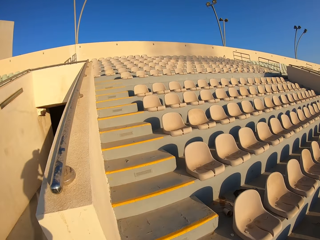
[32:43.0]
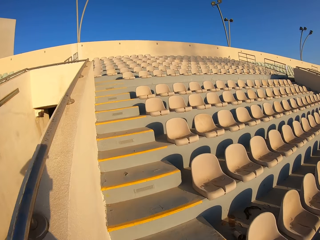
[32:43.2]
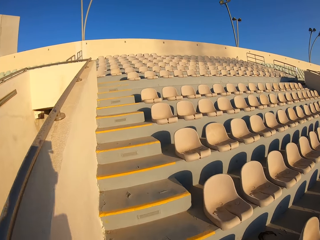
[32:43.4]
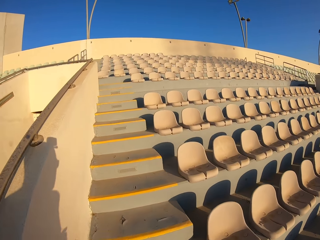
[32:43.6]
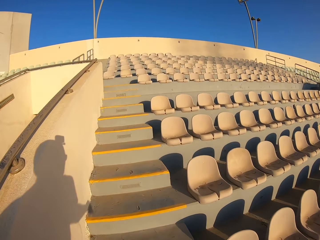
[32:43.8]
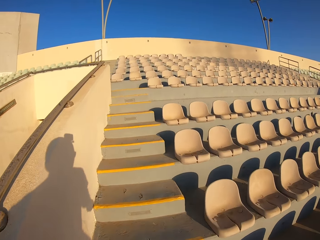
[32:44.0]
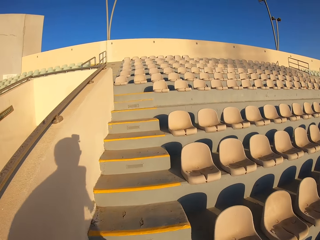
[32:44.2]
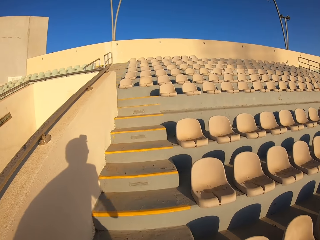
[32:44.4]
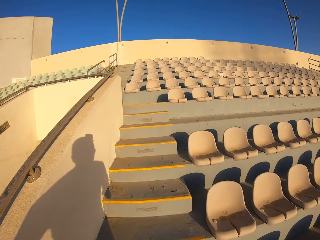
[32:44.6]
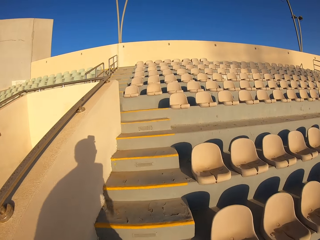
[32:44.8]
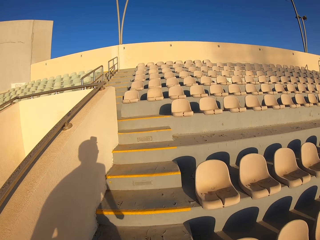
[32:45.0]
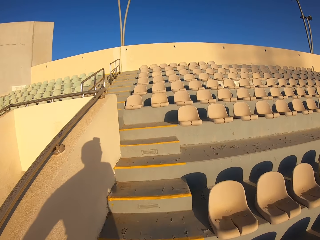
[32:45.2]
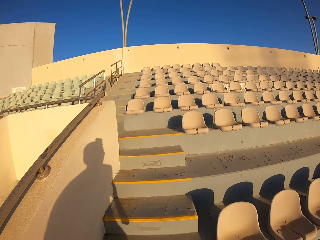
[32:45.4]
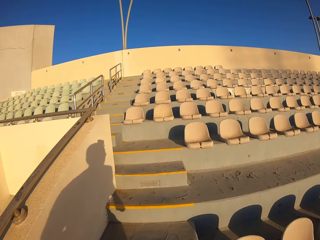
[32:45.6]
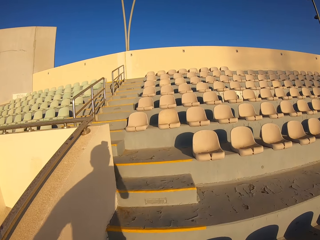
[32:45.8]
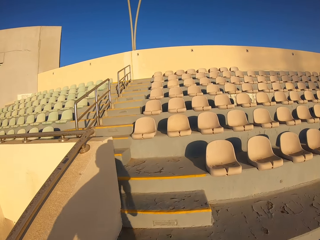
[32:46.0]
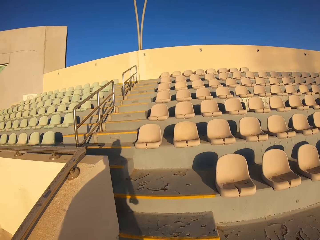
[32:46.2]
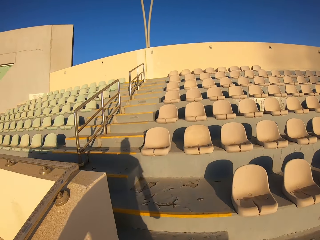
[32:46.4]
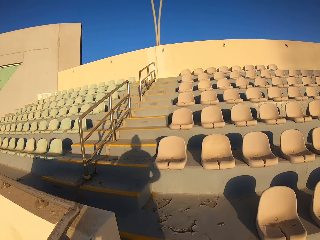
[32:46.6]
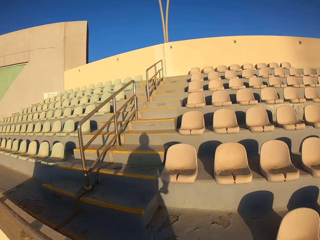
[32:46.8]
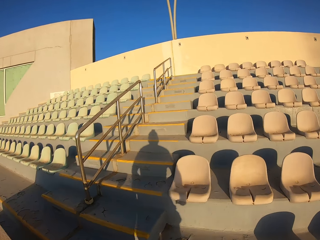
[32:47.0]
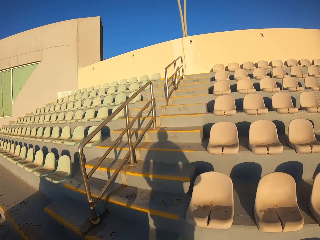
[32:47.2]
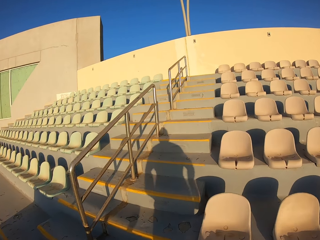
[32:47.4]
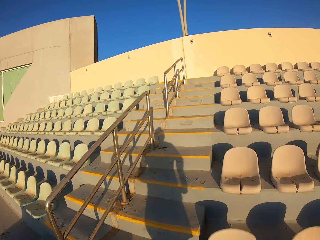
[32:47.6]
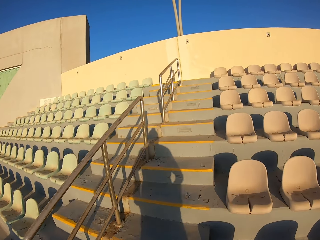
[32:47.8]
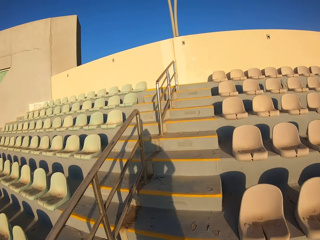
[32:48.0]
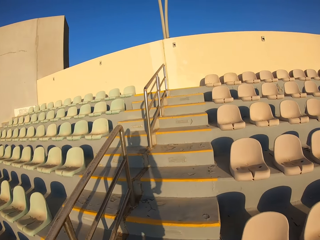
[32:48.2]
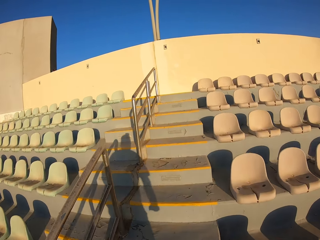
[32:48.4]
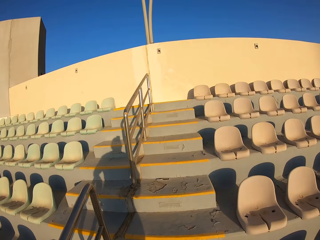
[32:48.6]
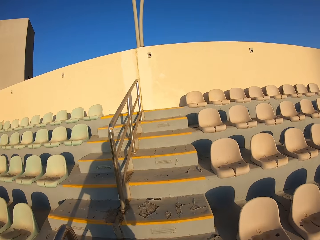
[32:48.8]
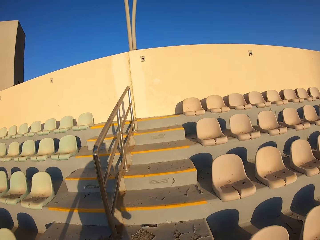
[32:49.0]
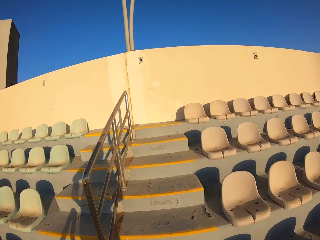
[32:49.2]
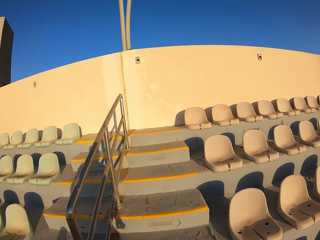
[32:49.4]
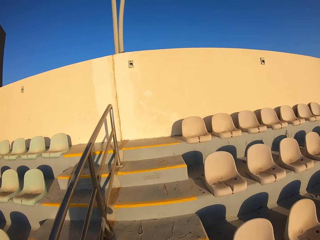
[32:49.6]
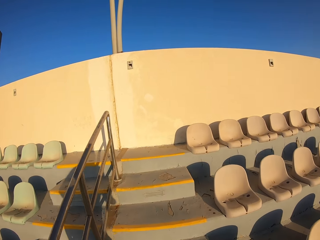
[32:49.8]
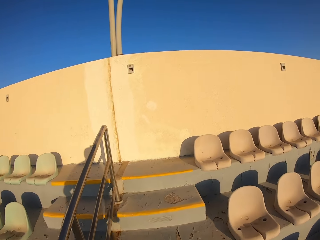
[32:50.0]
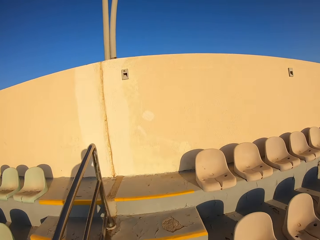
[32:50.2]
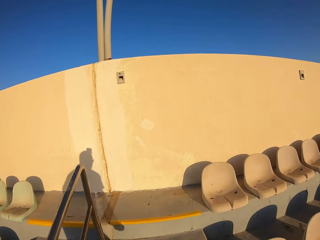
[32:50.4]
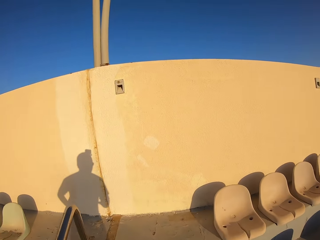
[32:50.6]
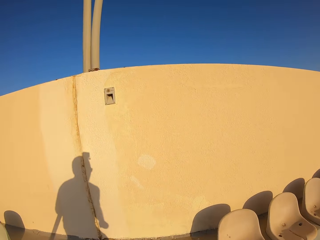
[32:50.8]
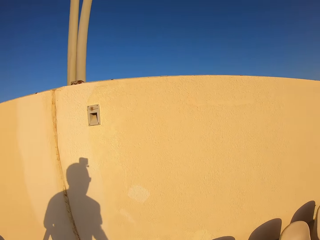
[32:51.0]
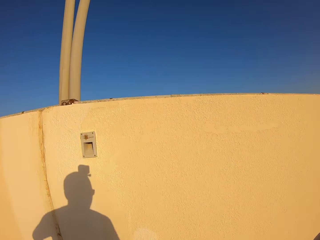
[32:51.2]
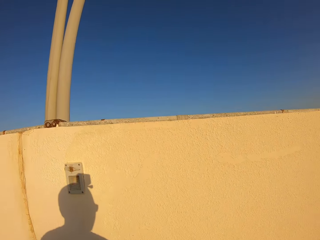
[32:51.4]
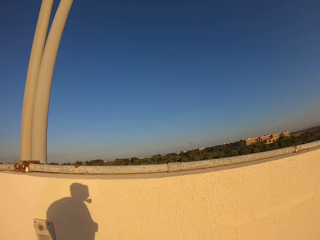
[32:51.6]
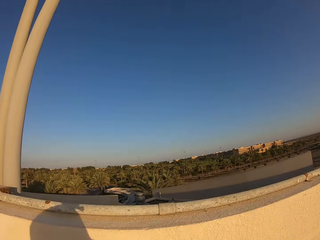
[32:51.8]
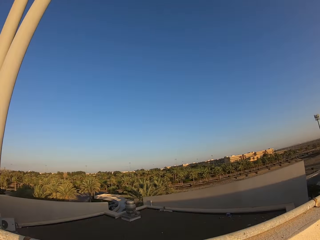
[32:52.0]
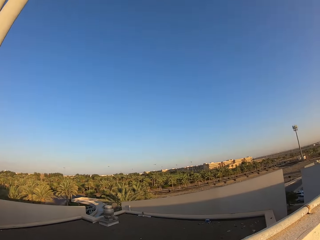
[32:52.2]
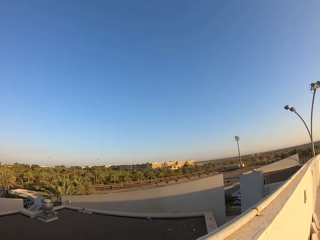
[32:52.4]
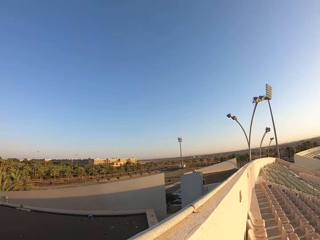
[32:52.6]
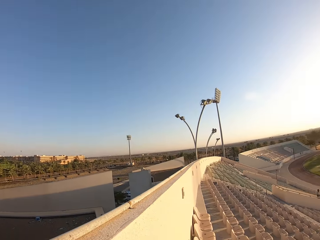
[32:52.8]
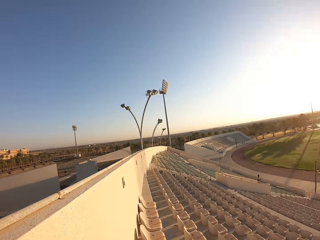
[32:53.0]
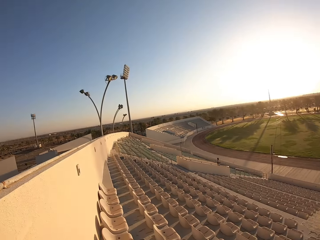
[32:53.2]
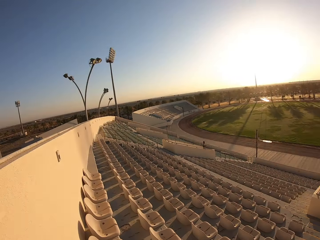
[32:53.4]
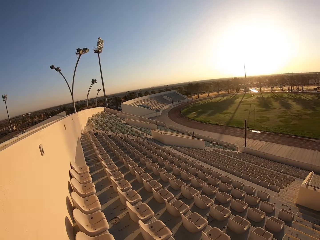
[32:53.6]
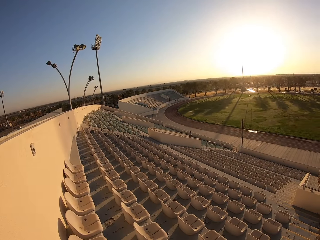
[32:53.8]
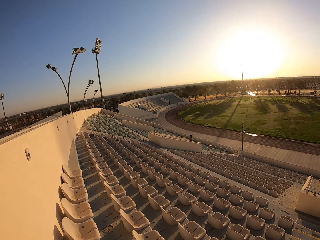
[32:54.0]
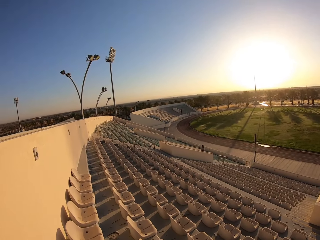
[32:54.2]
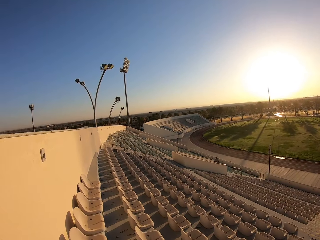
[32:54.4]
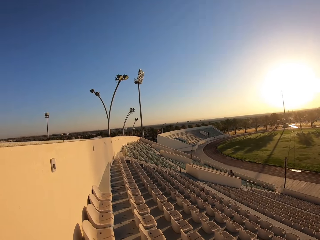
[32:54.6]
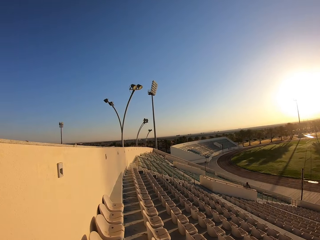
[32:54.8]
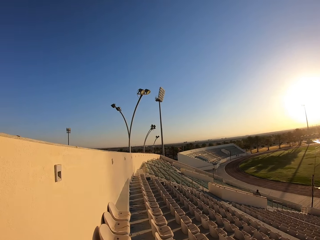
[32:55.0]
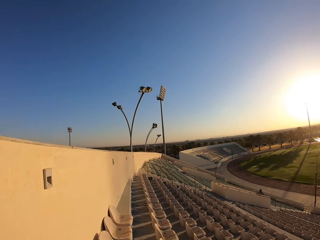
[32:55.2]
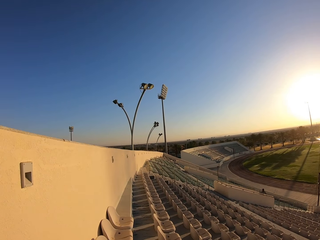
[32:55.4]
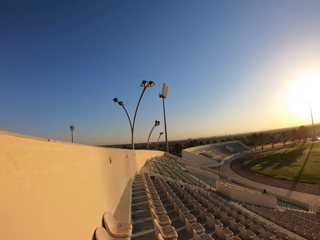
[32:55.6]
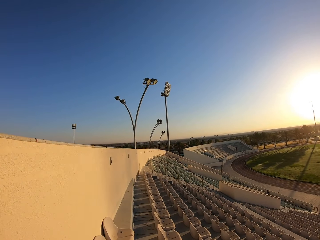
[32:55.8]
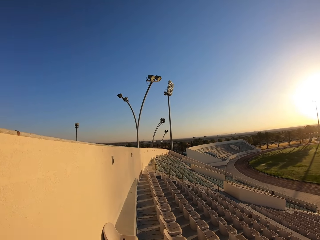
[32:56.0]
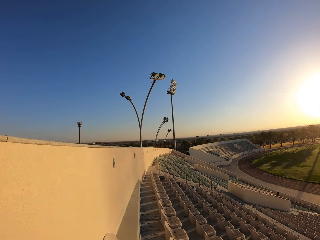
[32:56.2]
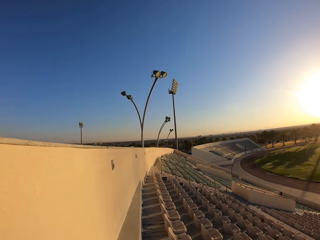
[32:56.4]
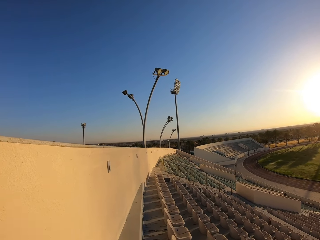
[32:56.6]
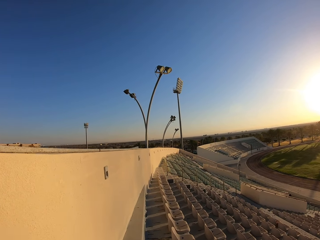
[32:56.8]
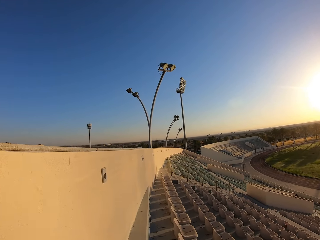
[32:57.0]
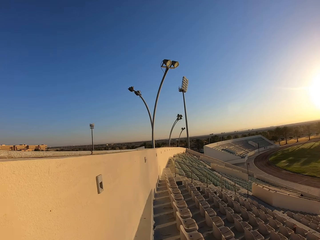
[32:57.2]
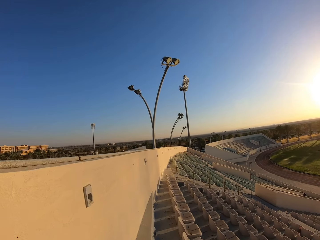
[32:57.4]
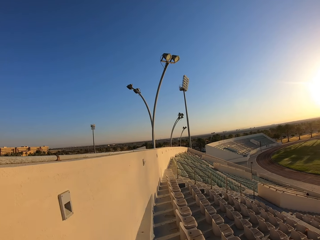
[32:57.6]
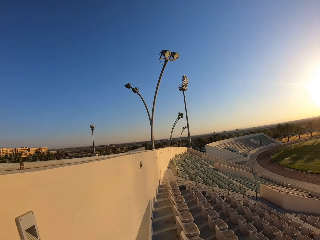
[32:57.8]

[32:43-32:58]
The camera wearer walks around the stadium.

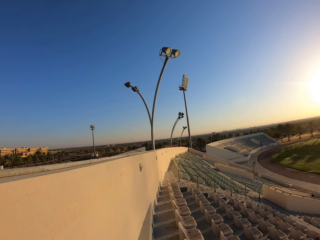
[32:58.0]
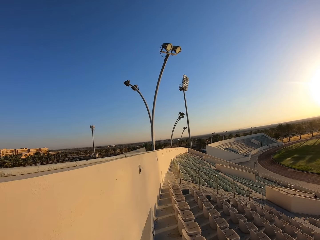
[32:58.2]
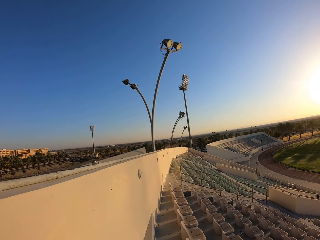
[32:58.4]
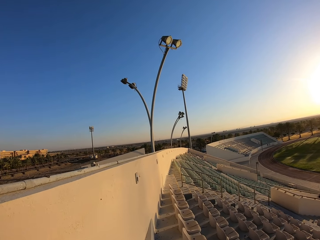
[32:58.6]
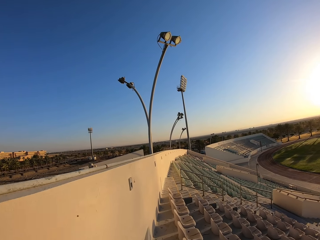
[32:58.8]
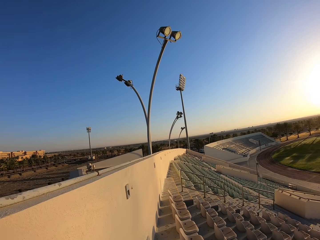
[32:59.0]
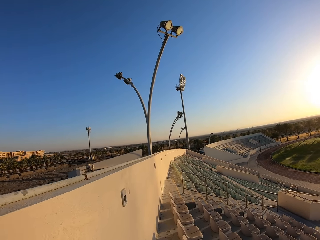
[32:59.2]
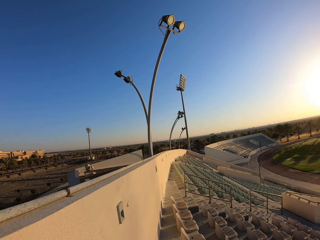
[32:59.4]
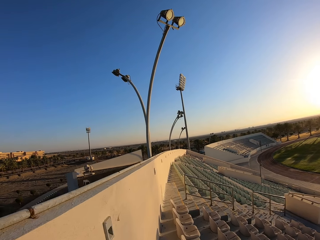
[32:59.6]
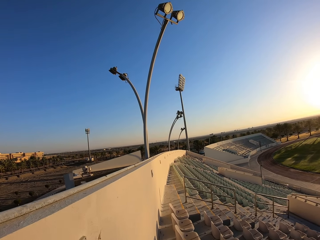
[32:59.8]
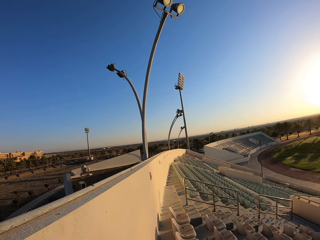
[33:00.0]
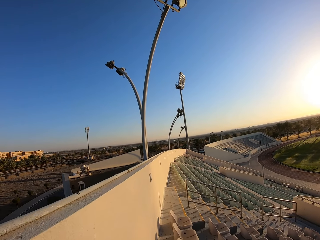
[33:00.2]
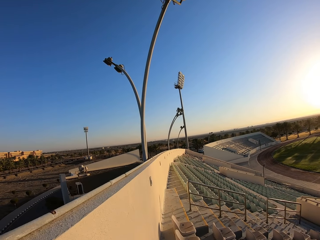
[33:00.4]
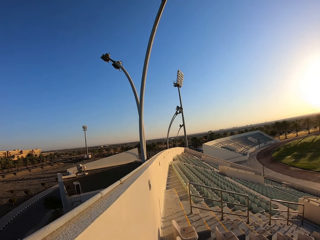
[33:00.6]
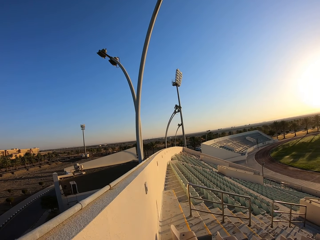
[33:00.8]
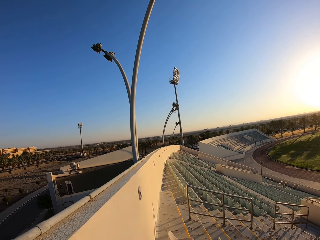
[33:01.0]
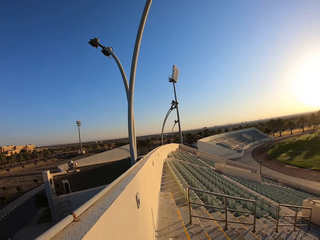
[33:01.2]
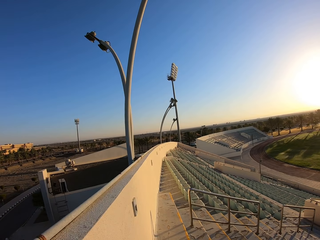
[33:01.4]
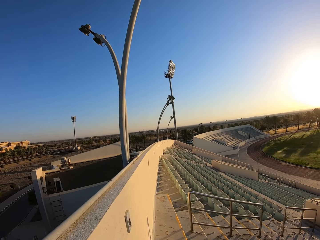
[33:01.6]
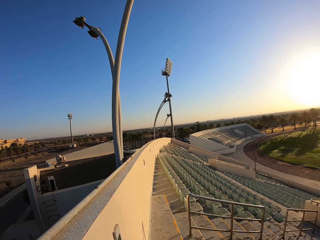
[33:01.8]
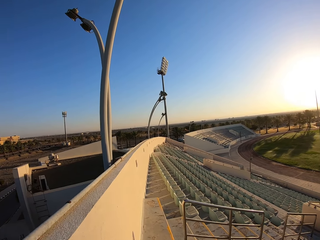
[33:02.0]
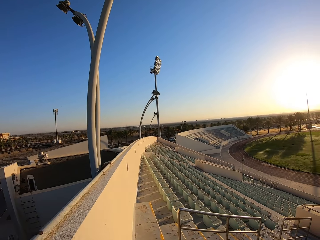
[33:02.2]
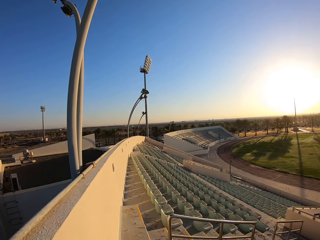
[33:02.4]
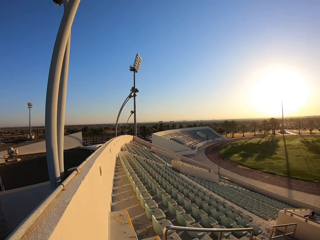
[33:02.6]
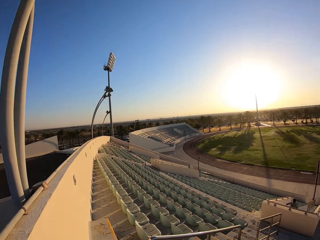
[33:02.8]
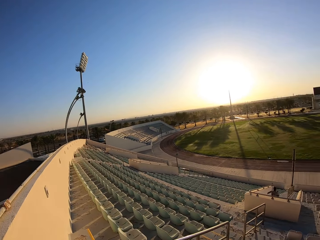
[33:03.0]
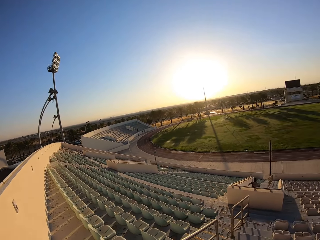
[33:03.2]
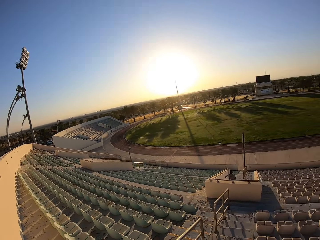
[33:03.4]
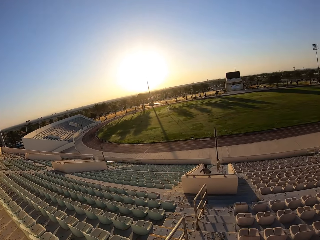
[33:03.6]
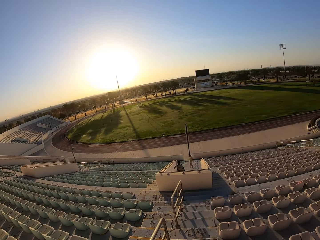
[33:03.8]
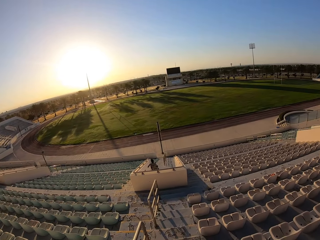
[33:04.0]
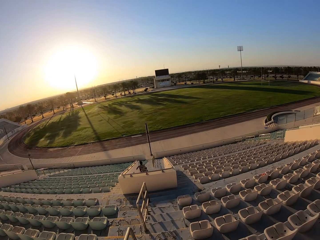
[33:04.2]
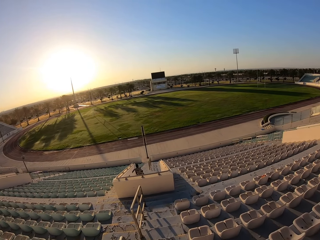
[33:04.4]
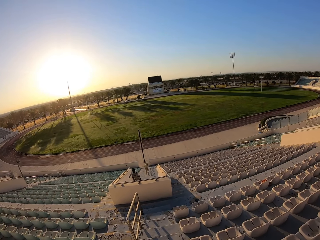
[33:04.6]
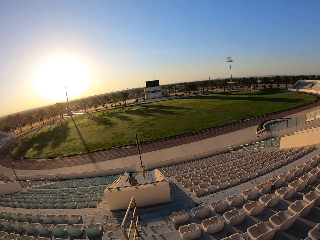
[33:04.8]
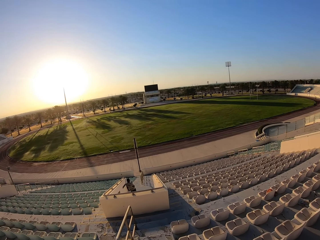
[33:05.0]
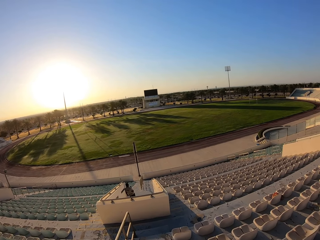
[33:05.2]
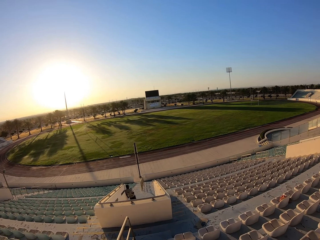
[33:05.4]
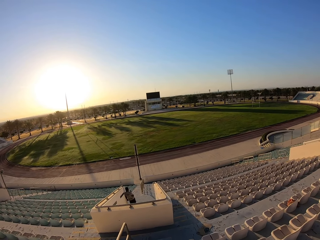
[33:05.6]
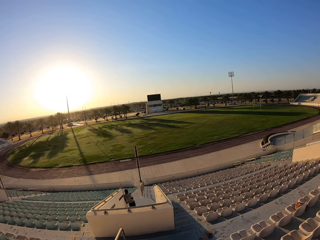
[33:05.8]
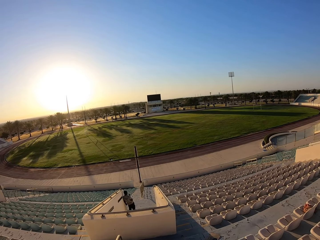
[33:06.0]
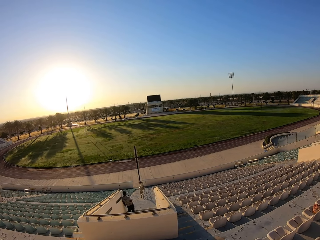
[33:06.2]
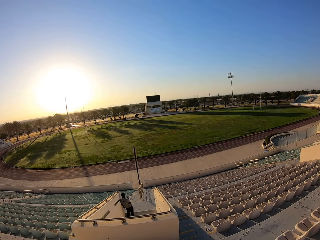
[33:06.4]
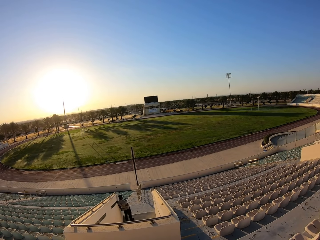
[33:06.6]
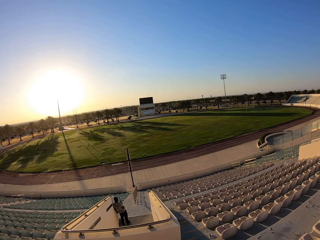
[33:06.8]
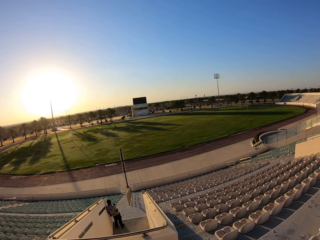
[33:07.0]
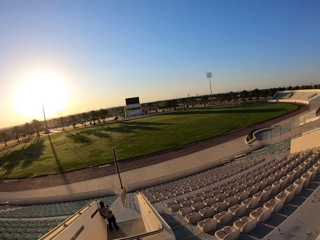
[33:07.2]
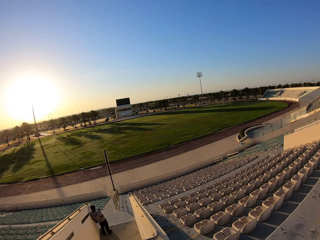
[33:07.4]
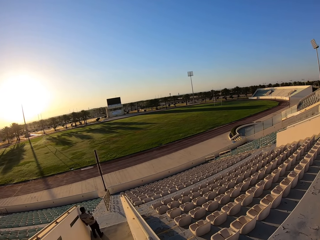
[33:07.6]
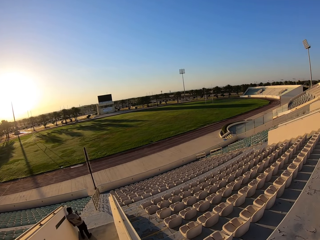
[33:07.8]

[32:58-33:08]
The camera wearer jogs down the stairs.
